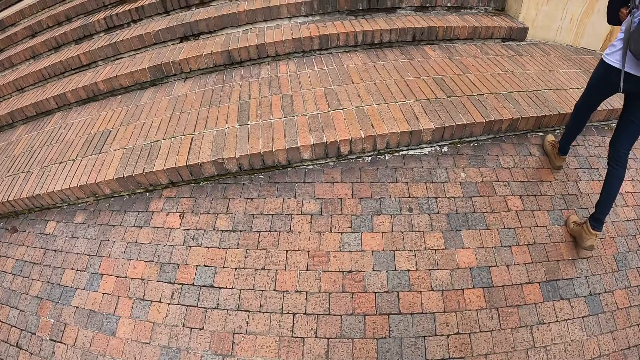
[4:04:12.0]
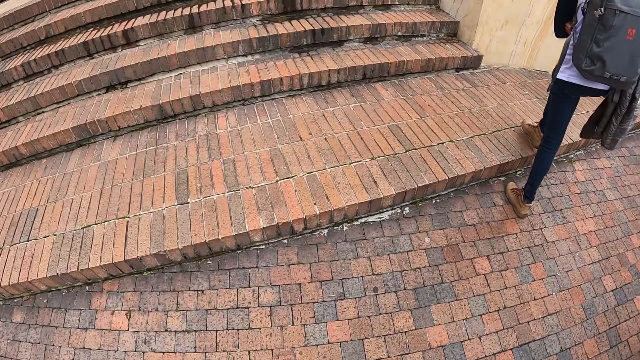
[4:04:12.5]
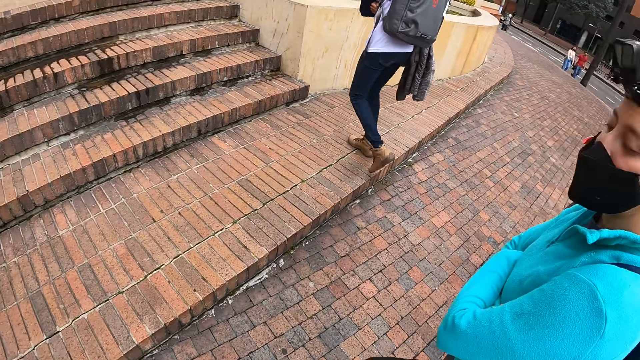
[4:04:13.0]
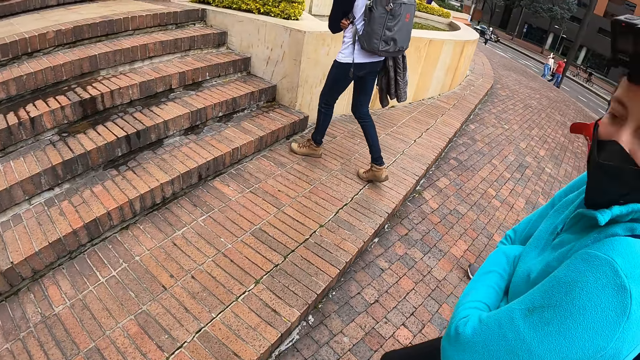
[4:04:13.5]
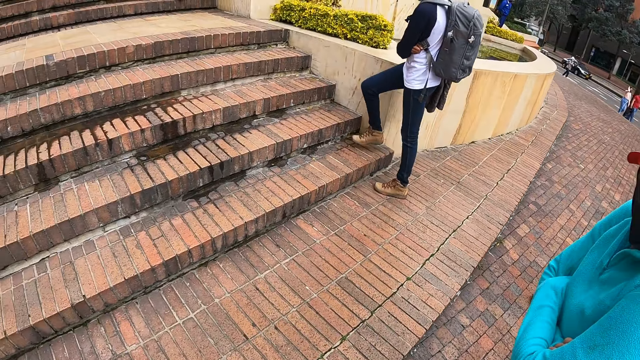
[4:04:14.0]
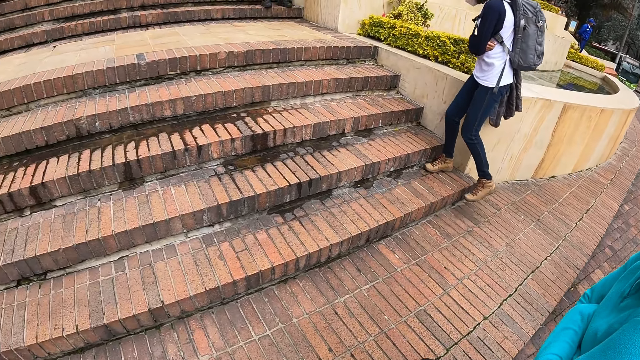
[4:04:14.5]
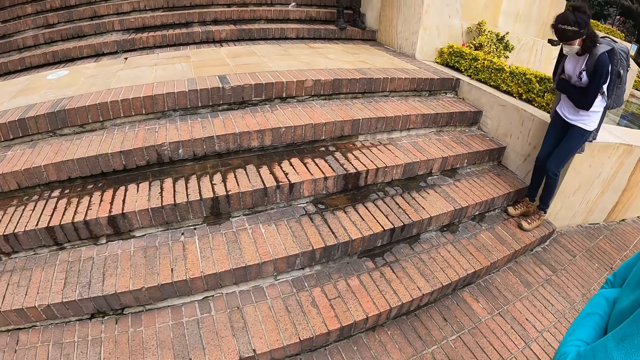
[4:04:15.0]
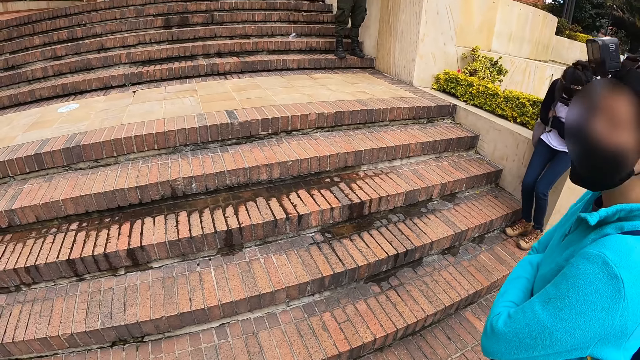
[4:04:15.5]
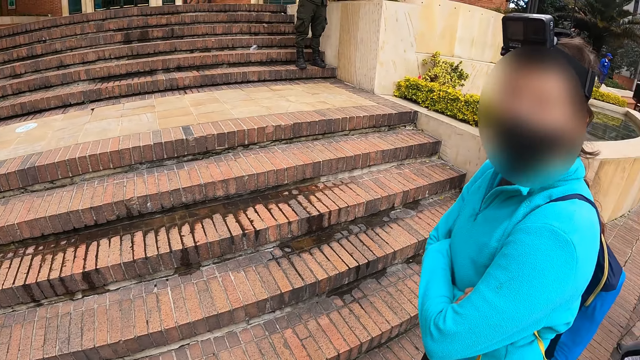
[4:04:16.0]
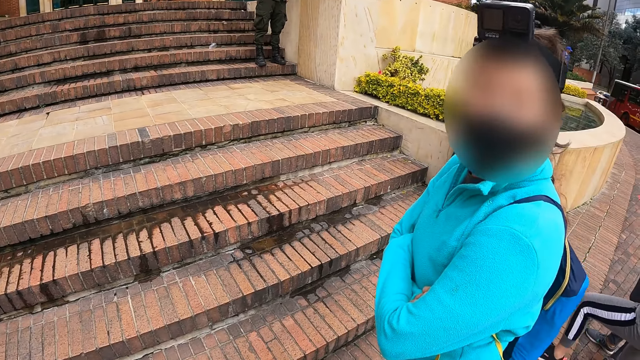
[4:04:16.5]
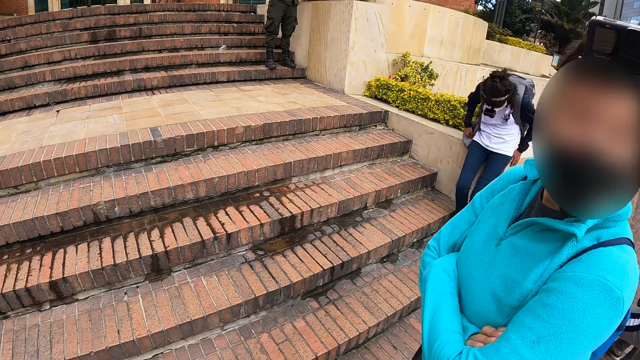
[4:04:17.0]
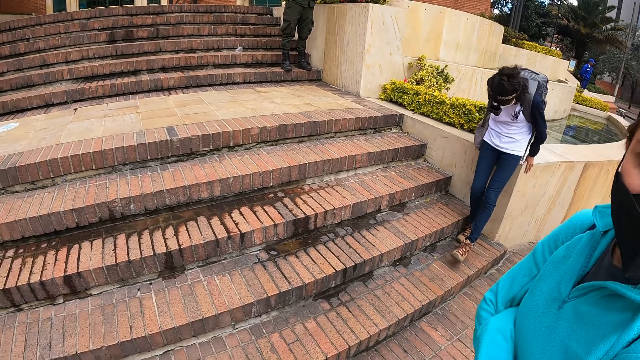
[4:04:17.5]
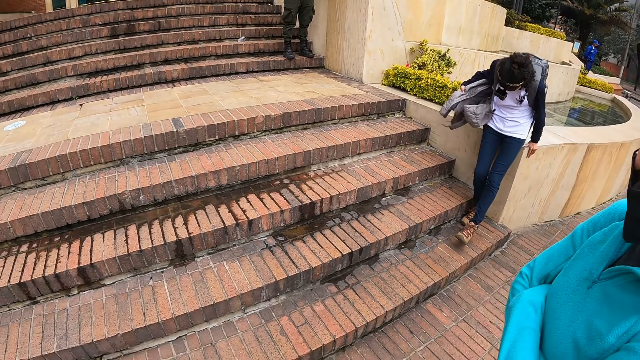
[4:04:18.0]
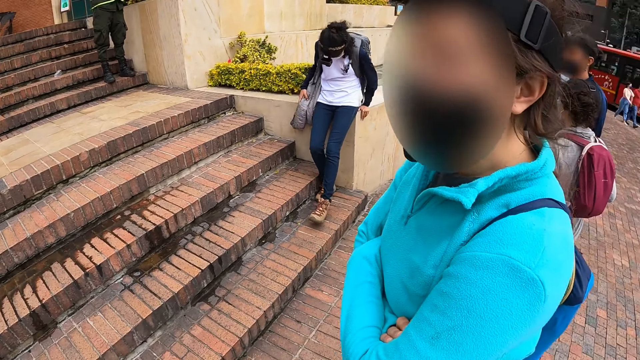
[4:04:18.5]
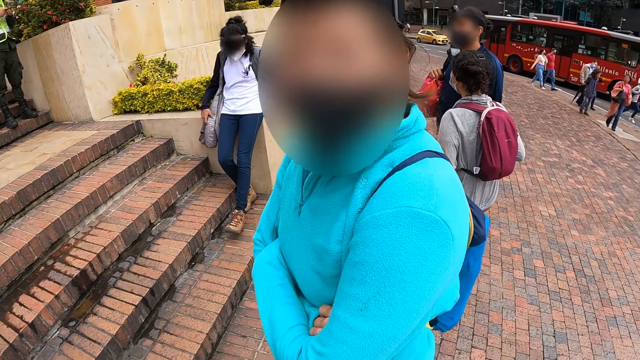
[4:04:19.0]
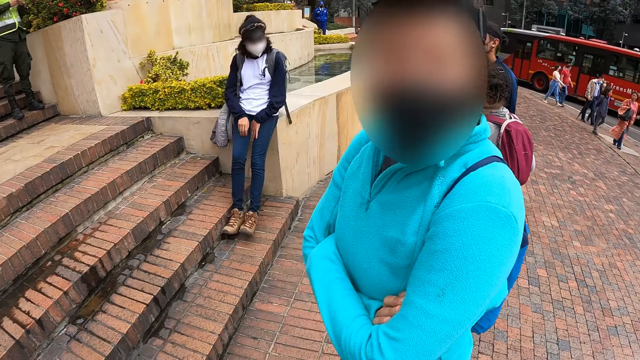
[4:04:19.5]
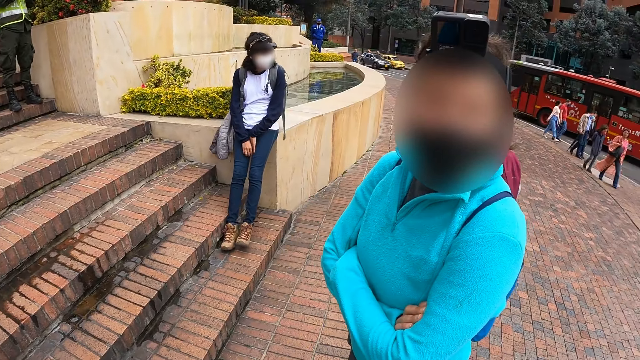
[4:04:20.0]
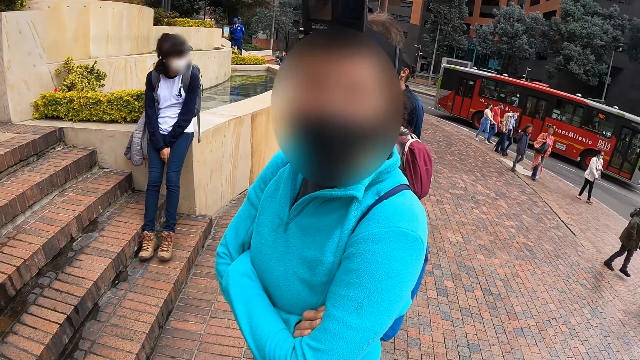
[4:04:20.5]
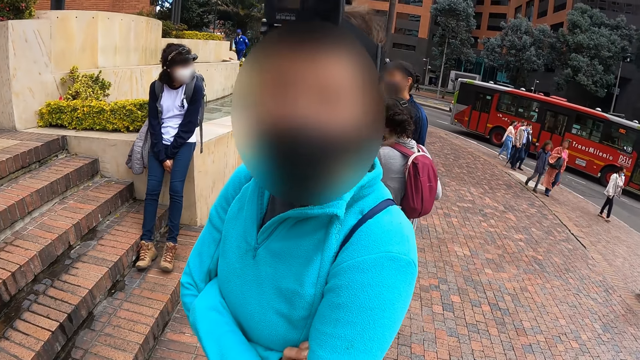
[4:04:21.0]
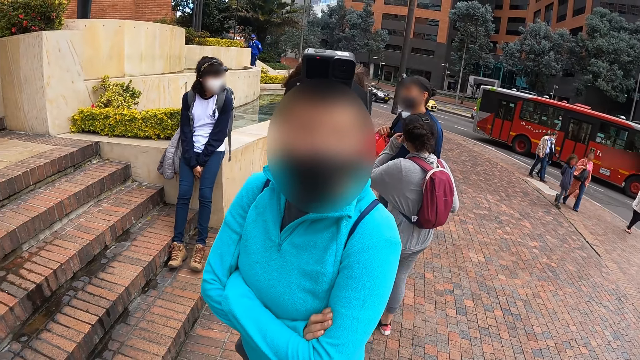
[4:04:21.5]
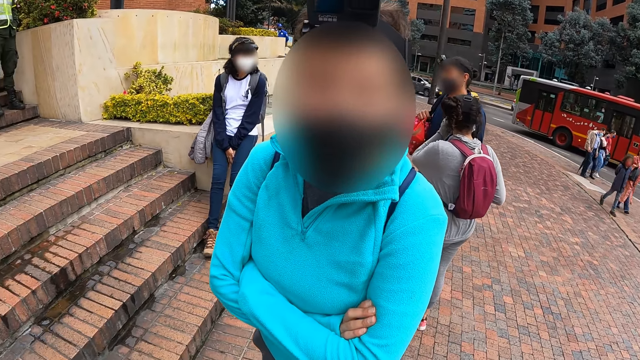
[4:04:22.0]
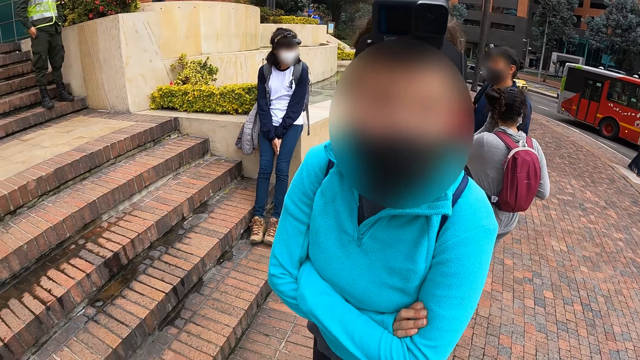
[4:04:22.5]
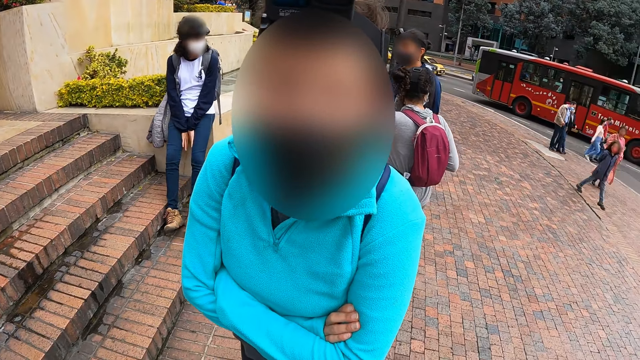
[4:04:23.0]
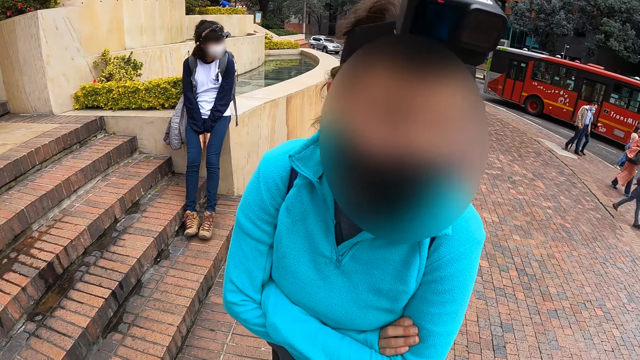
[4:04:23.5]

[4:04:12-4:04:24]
The camera wearer talks to a woman. The woman climbs the stairs of a building and sits on a slab.

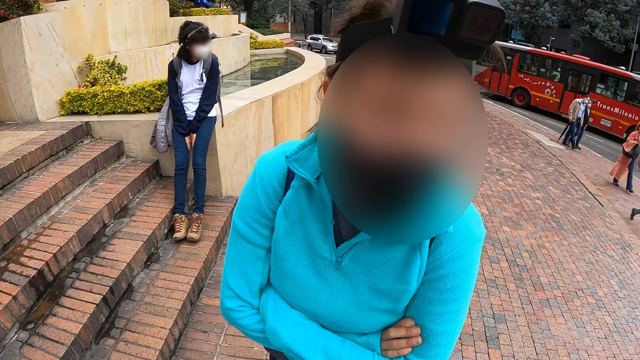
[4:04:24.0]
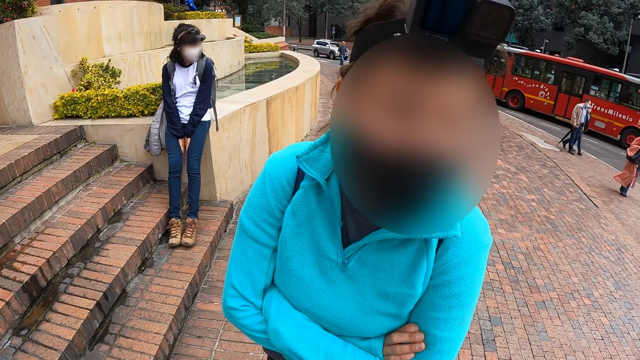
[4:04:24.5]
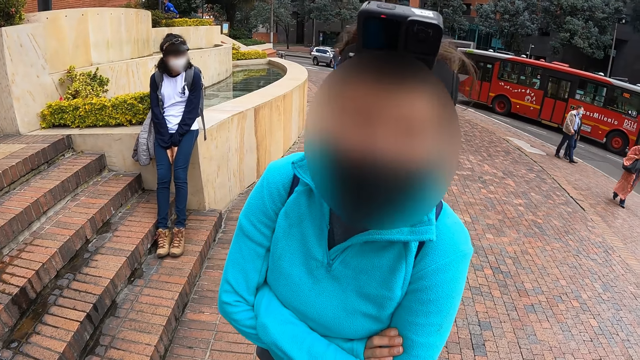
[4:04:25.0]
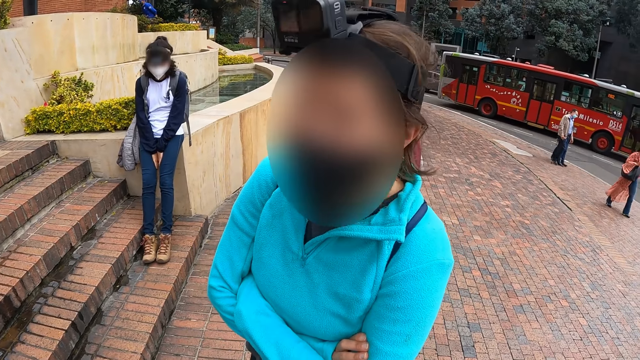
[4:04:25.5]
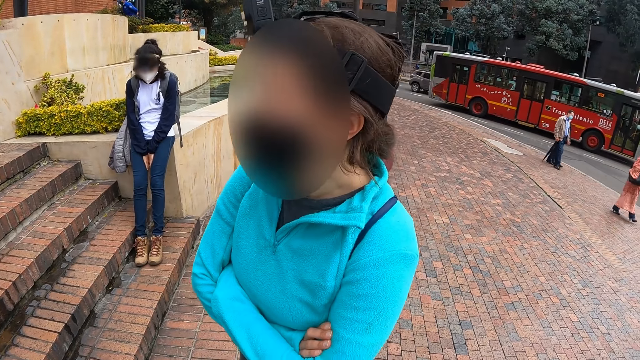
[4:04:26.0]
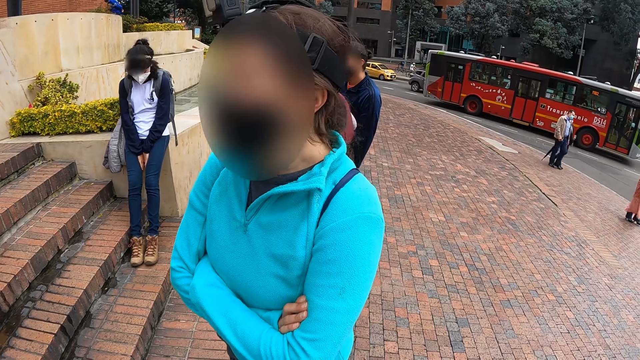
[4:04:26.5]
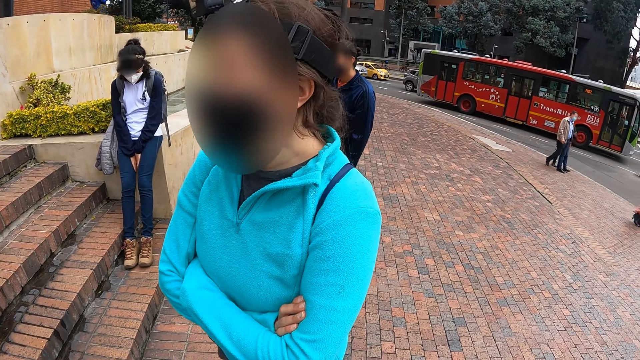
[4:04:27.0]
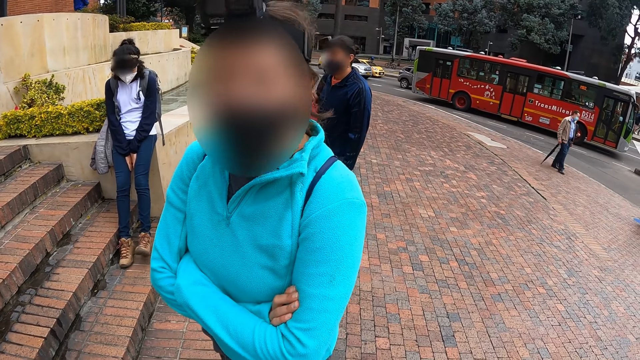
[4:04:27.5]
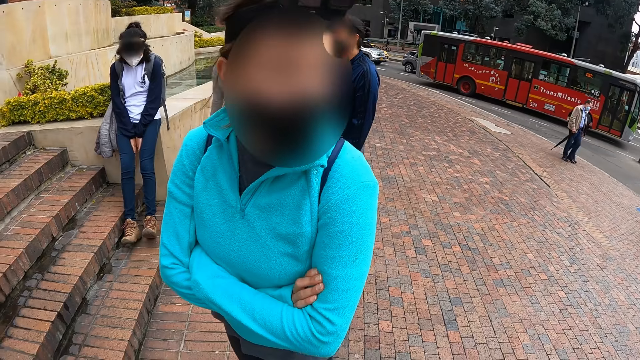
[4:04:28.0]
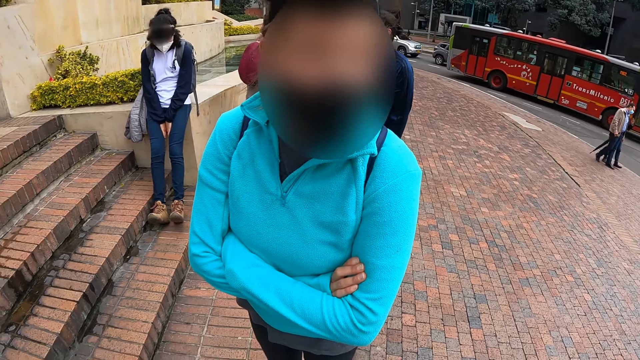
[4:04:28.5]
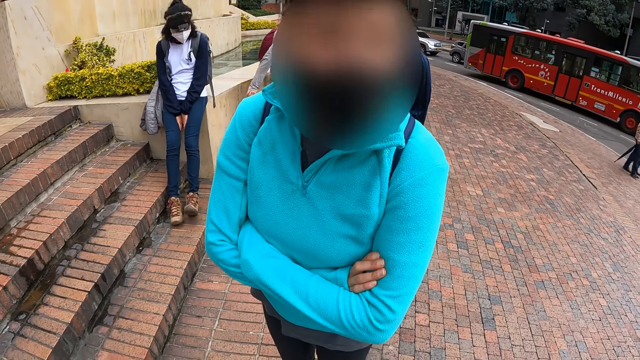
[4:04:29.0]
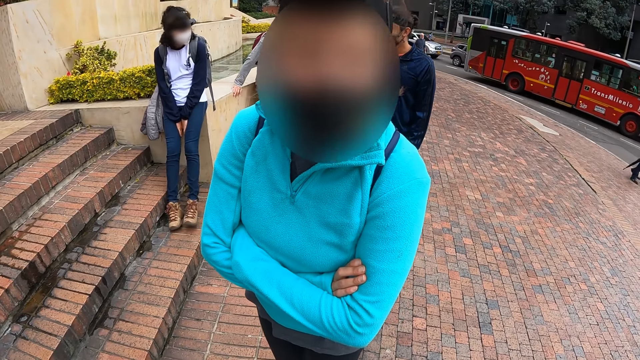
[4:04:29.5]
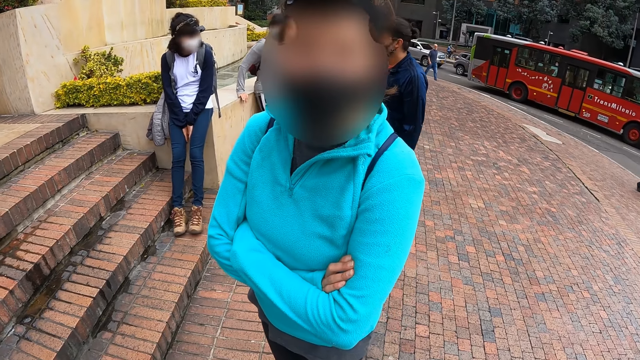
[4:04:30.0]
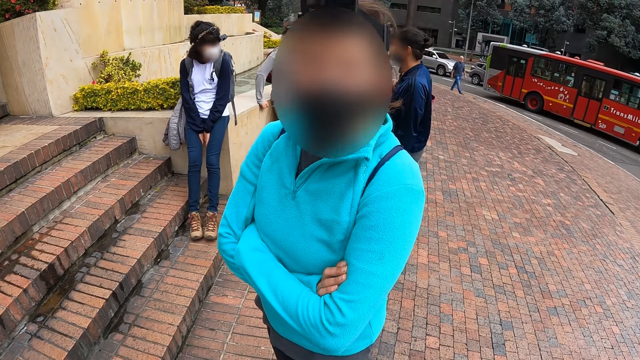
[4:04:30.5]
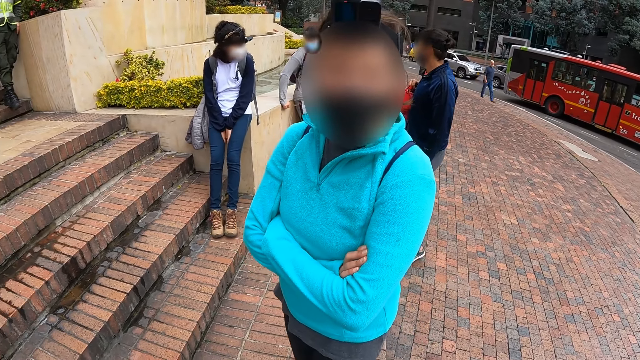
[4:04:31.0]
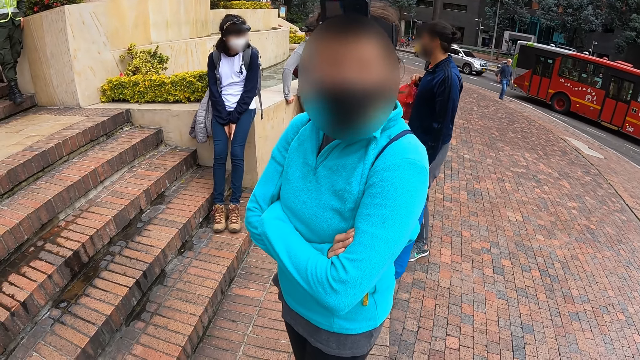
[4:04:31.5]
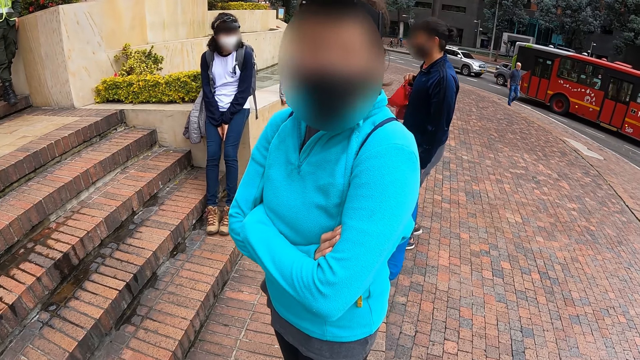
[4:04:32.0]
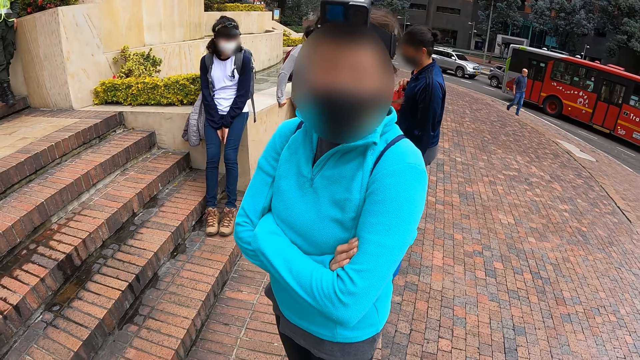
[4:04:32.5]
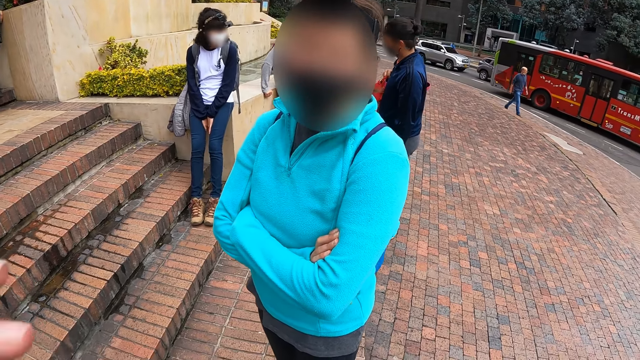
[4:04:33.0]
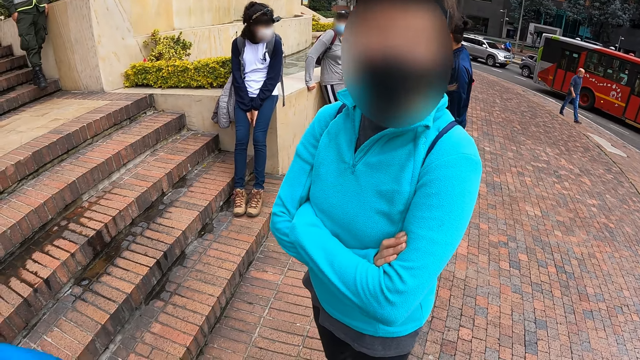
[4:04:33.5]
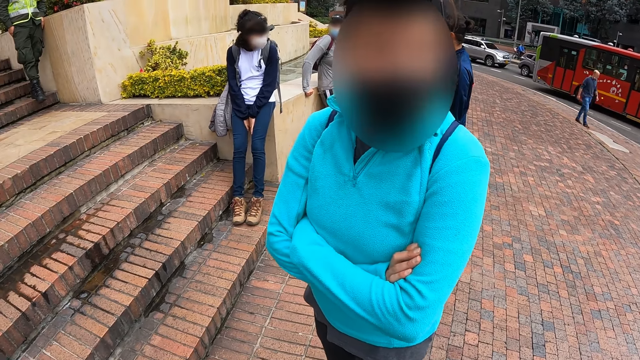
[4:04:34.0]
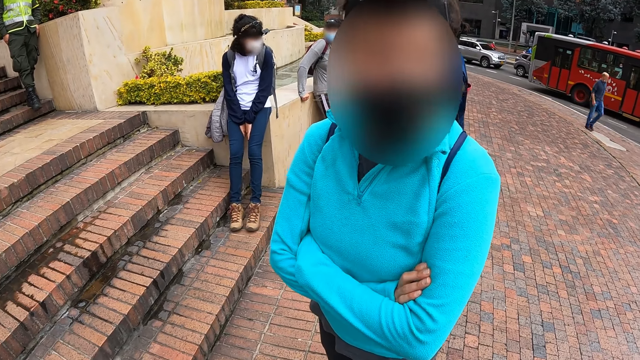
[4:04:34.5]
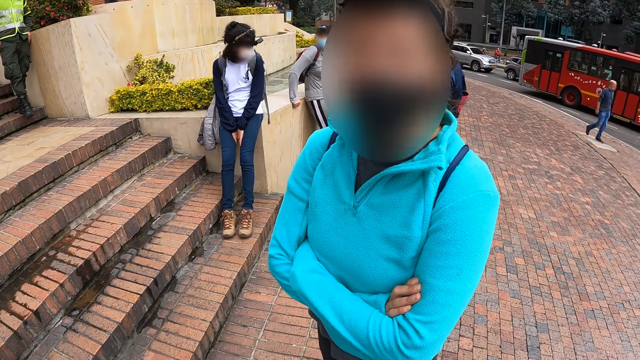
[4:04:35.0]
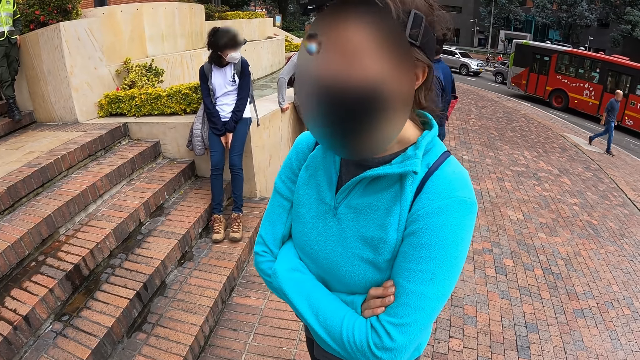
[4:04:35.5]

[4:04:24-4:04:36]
Another woman sits on the slab.
